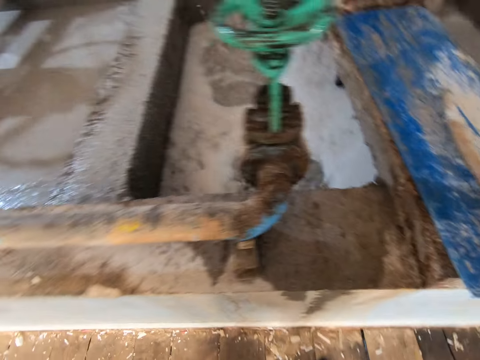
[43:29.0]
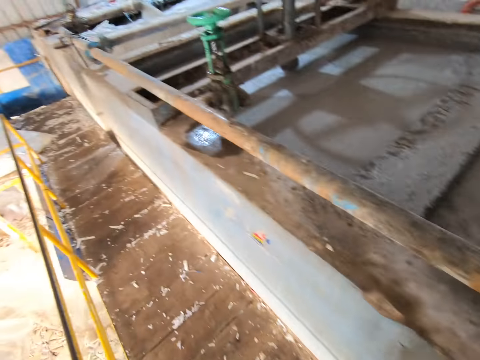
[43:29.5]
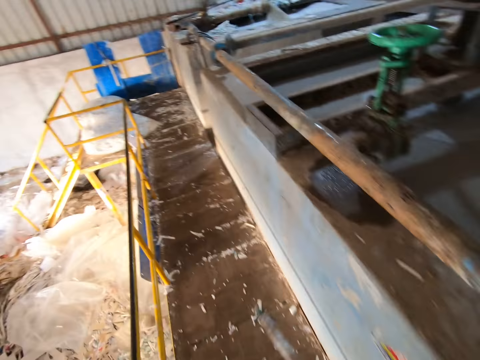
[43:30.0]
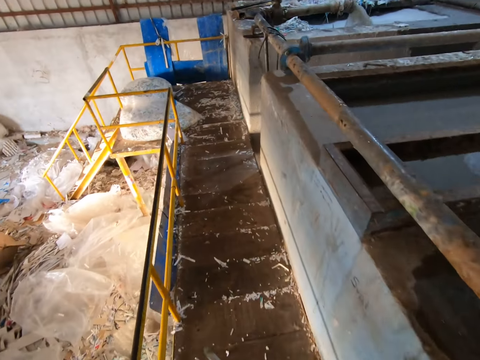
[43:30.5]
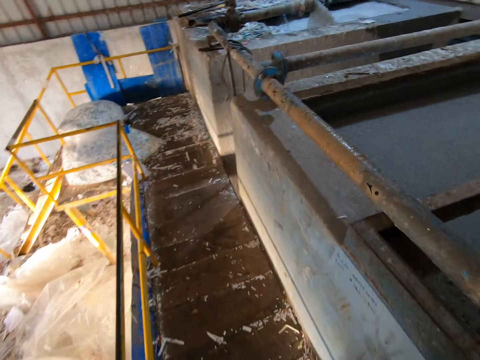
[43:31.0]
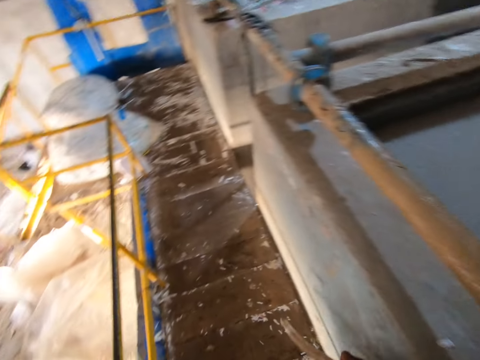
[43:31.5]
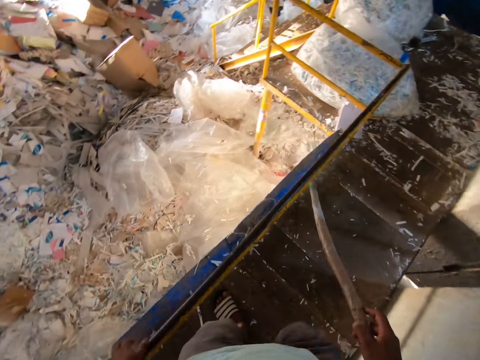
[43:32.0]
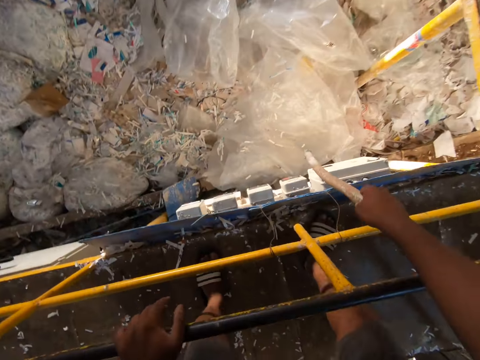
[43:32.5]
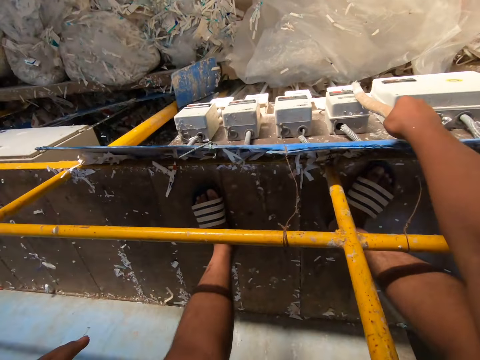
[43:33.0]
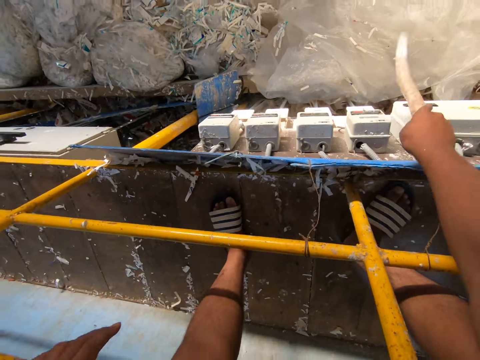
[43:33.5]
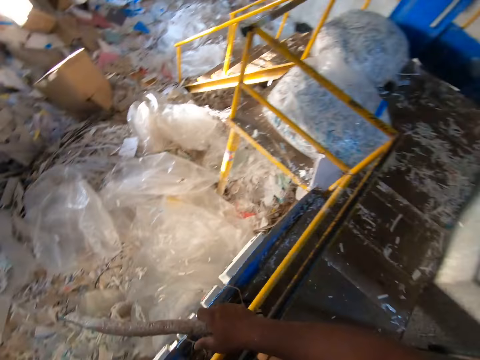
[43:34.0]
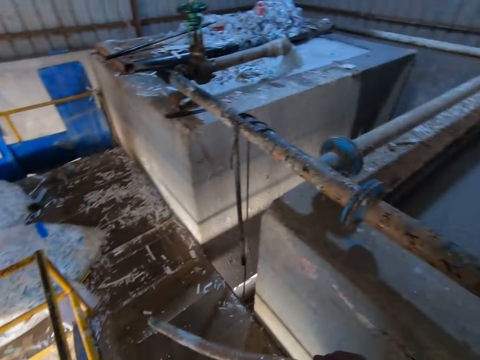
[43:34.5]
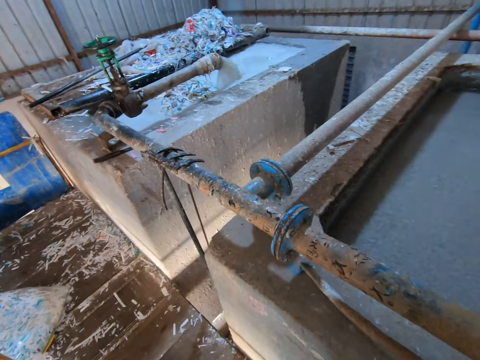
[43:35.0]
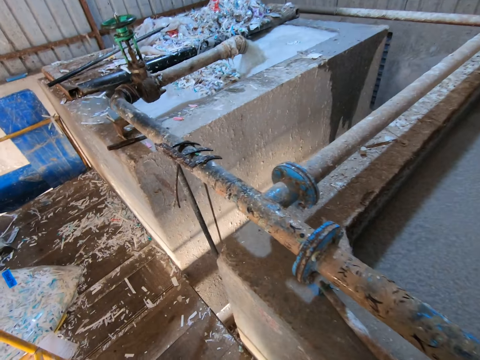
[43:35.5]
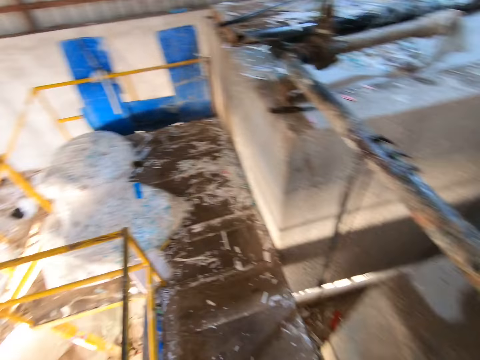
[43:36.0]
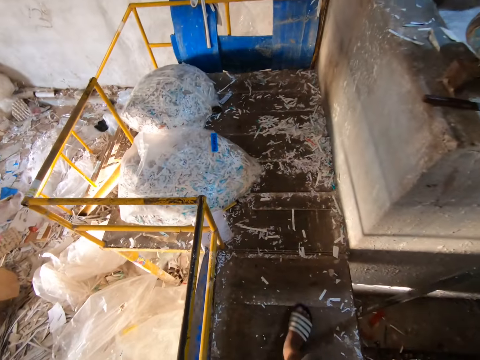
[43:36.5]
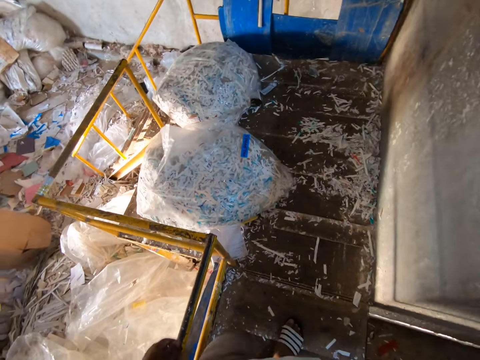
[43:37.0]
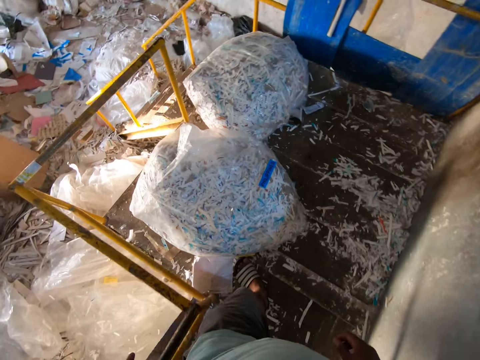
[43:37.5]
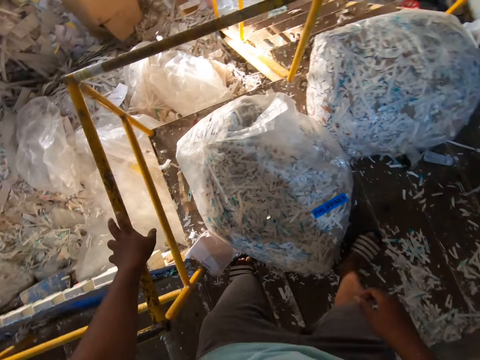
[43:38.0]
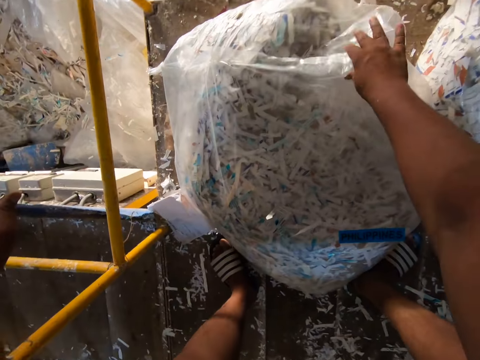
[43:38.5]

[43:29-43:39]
The camera wearer picks the stick from the tray on the pool with his right hand. He walks up the platform. He walks around the paper recycling plant. He touches the handrail with his left hand. He operates a control switch below the handrail with the stick in his right hand. He turns off the paper recycling plant. He places the stick in his right hand on the pool. He walks towards a bag of shredded paper. He walks around the paper recycling plant. He touches the handrail with his left hand. He lifts the bag of shredded paper on the platform with his right hand.

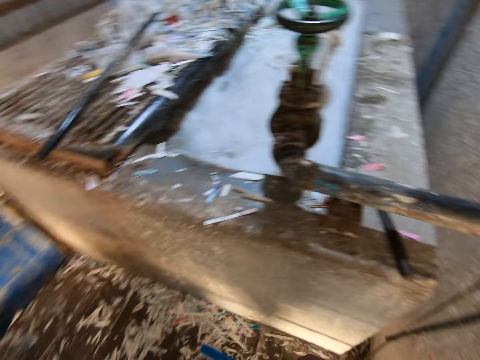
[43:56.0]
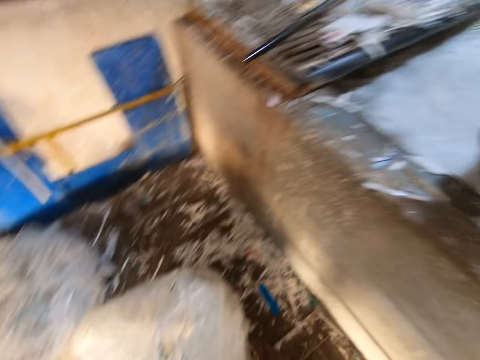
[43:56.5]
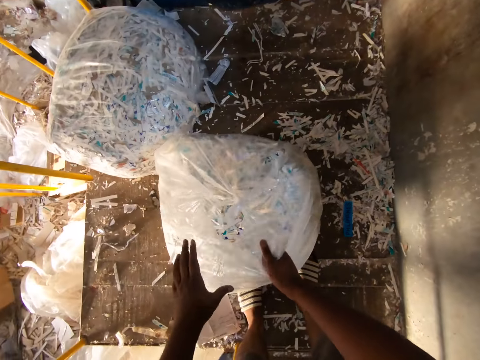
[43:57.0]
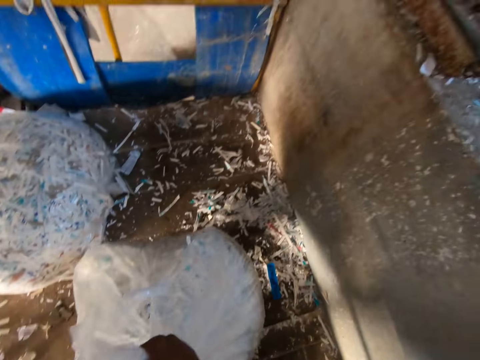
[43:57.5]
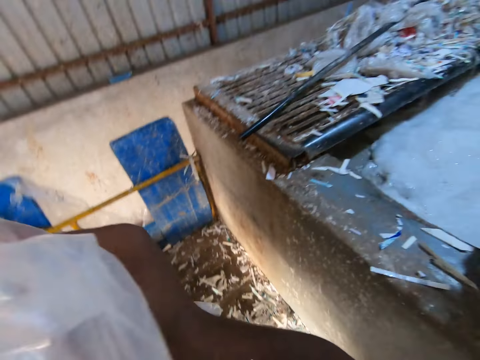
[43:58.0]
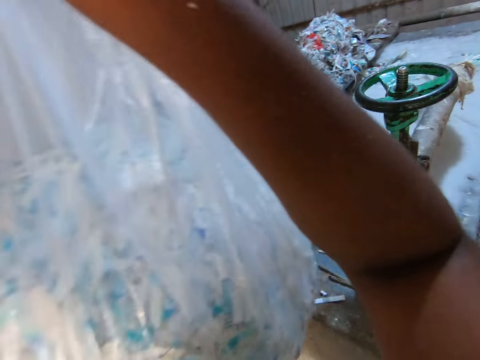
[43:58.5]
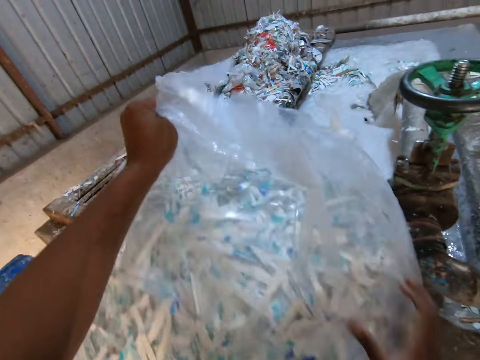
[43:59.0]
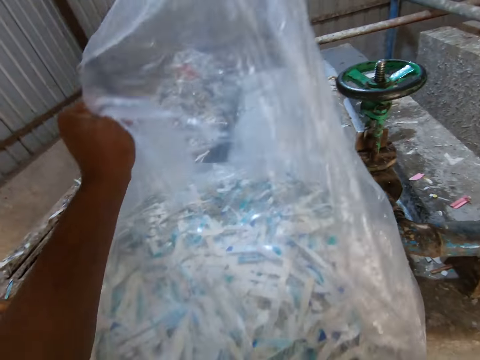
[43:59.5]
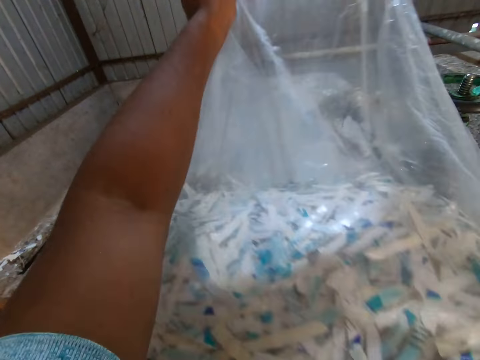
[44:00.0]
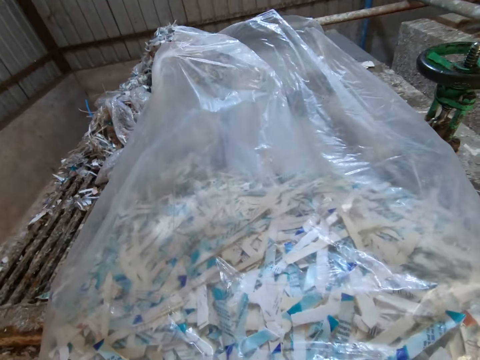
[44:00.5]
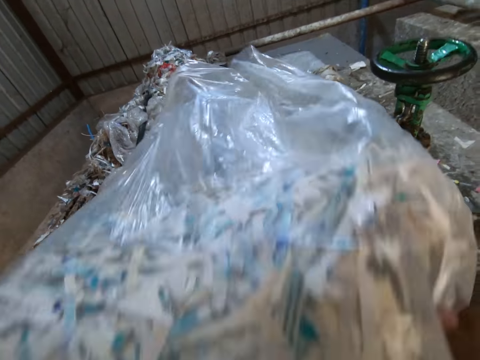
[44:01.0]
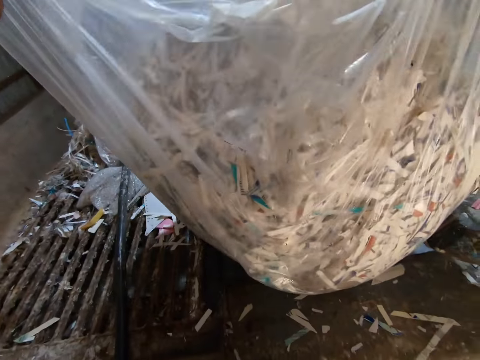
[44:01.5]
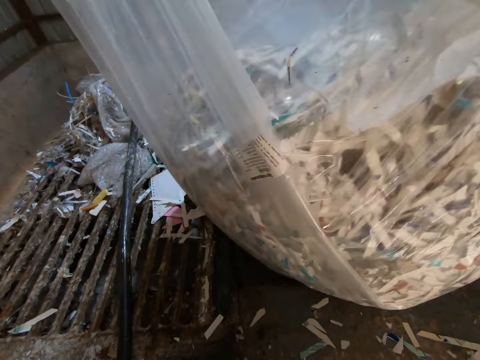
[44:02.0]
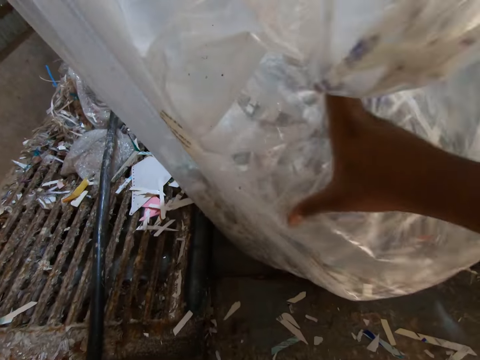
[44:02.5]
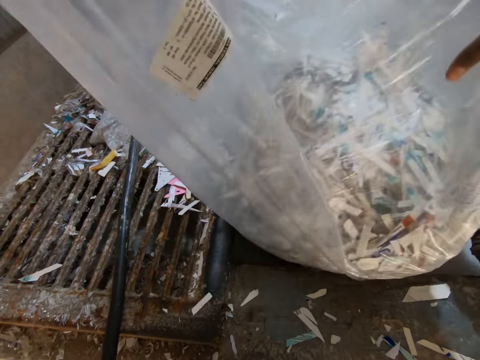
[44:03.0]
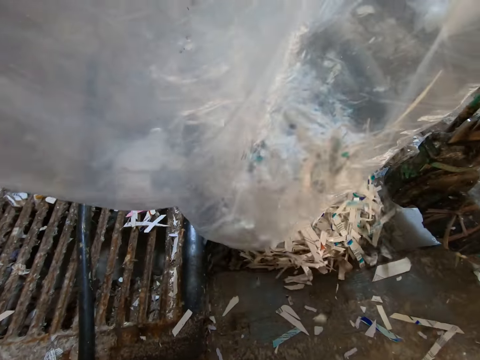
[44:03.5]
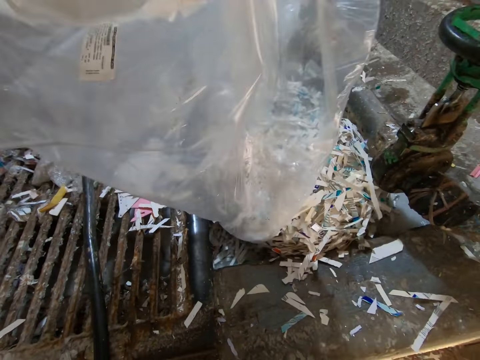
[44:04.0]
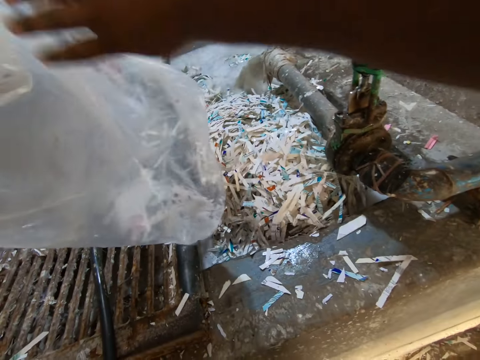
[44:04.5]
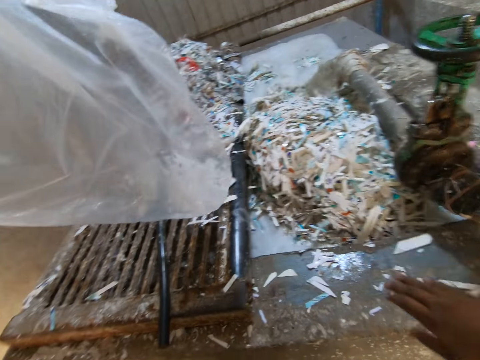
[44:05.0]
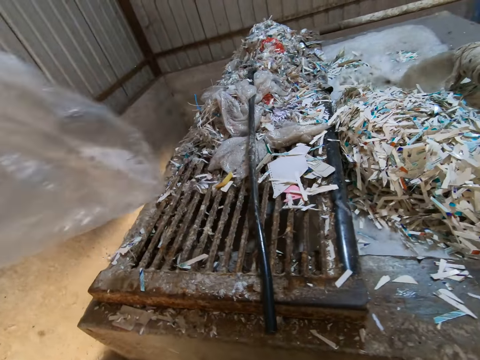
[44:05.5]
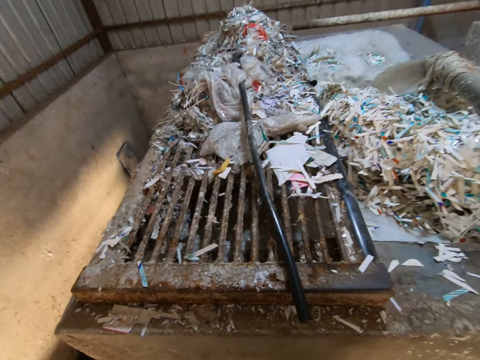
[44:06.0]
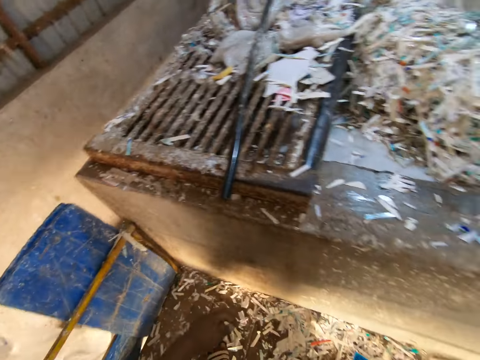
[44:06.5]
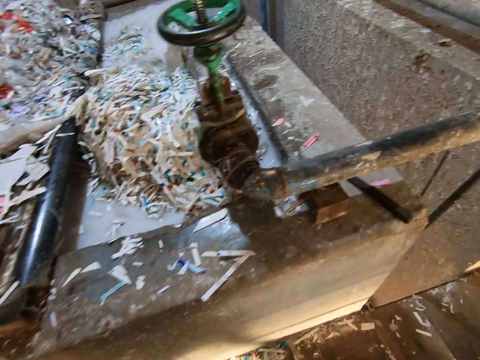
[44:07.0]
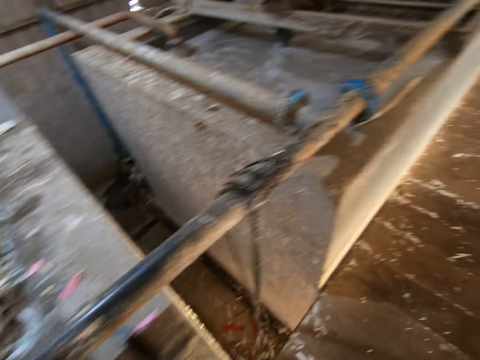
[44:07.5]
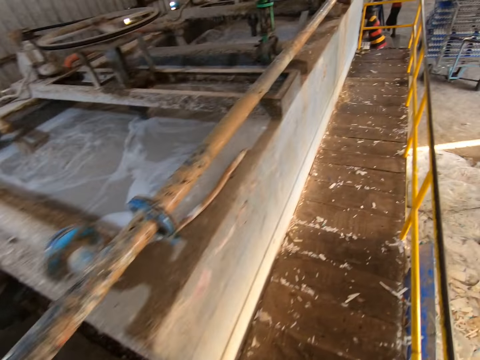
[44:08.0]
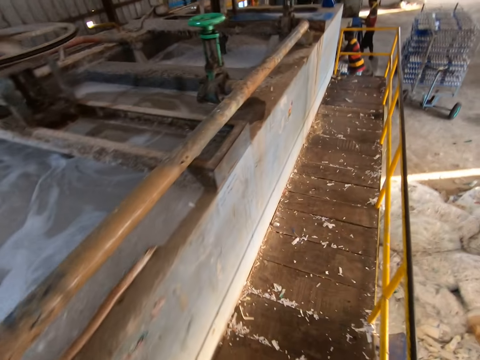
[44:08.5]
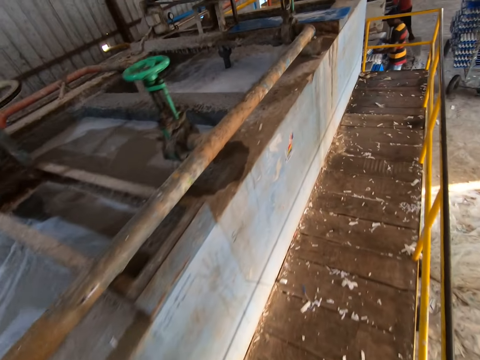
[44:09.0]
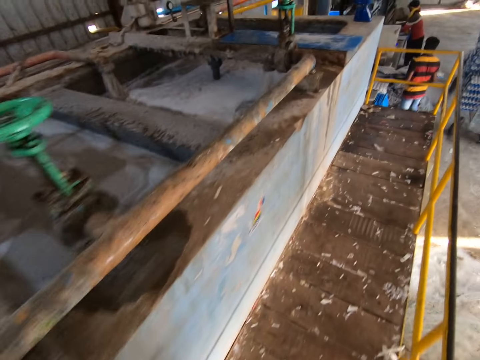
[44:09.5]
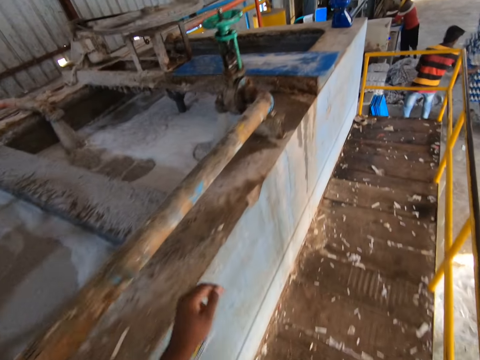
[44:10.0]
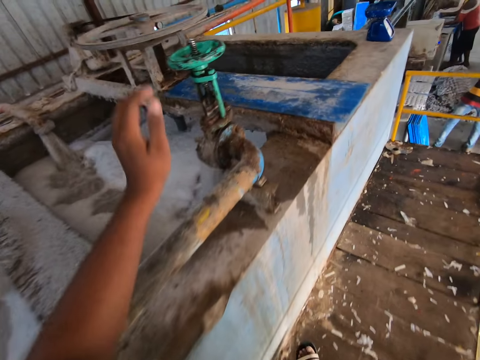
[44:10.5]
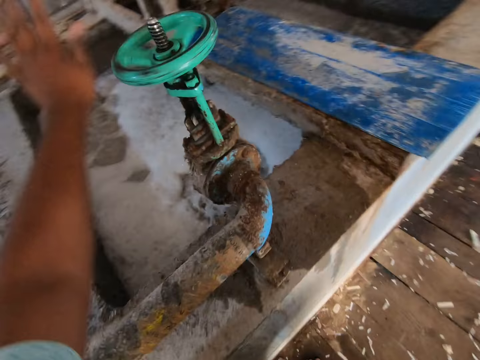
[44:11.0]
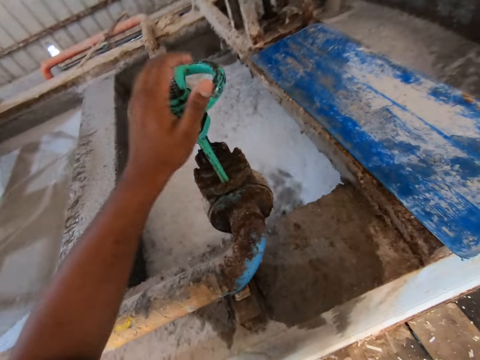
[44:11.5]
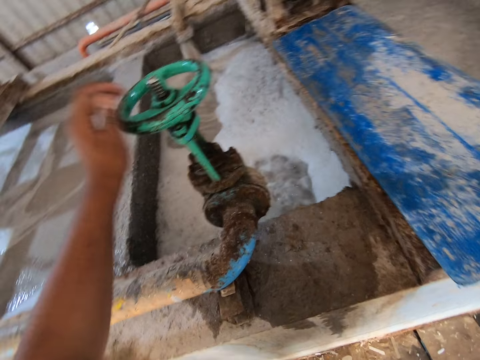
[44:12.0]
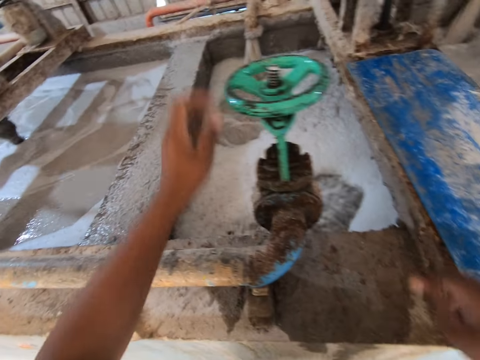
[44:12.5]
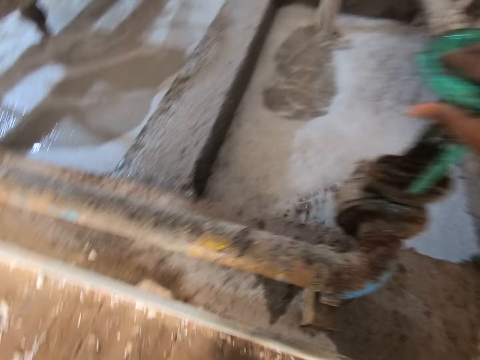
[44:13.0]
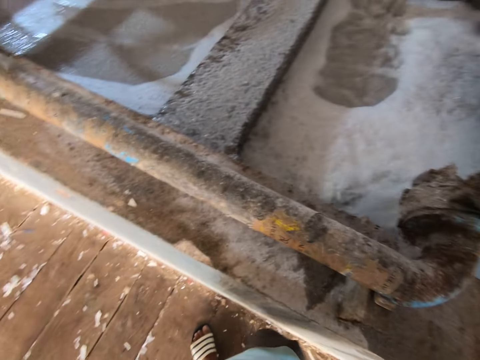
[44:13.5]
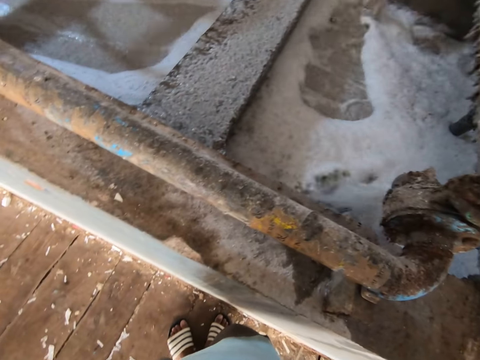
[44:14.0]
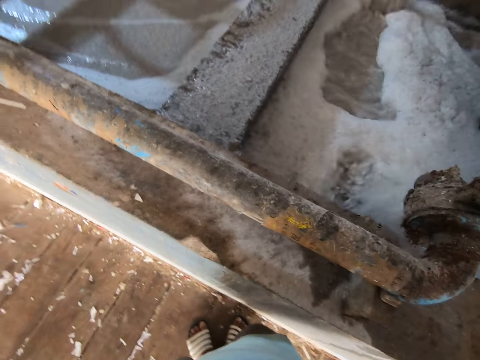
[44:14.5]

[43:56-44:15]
The camera wearer lifts the bag of shredded paper from the platform with both hands. He places the bag of shredded paper in both hands on the pulp pool. He empties the bag of shredded paper into the pulp pool with both hands. He walks towards a pool. He walks around the paper recycling plant. A man holds a tray with both hands and places the tray in both hands into the rack. The camera wearer turns the pipe valve with his left hand. He touches the pipe valve with his right hand.
